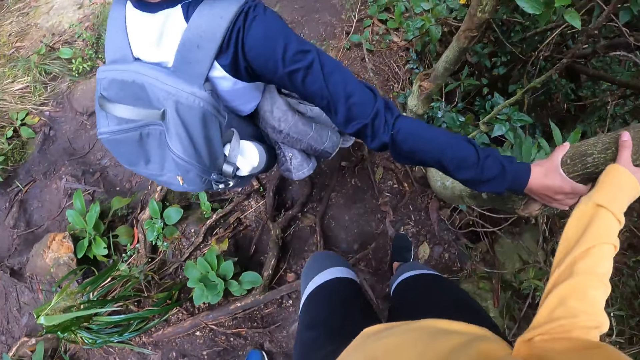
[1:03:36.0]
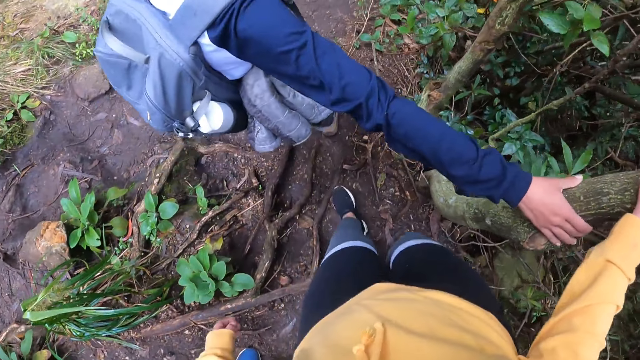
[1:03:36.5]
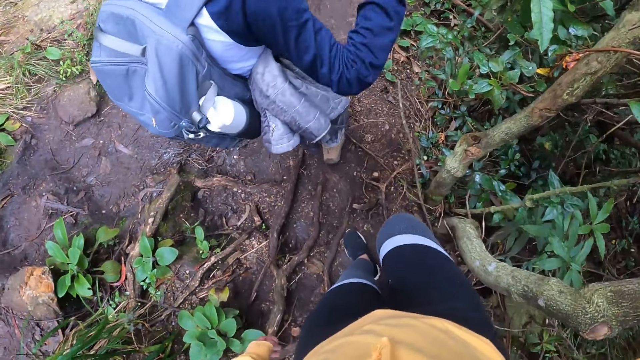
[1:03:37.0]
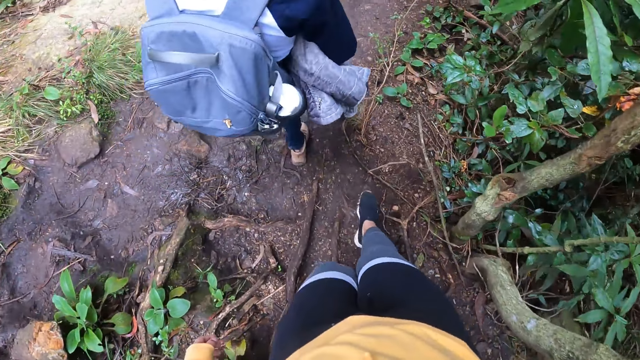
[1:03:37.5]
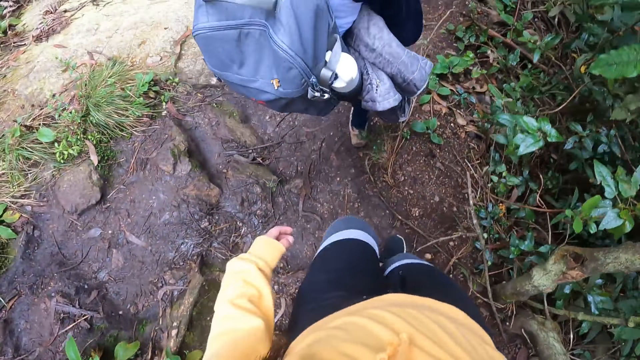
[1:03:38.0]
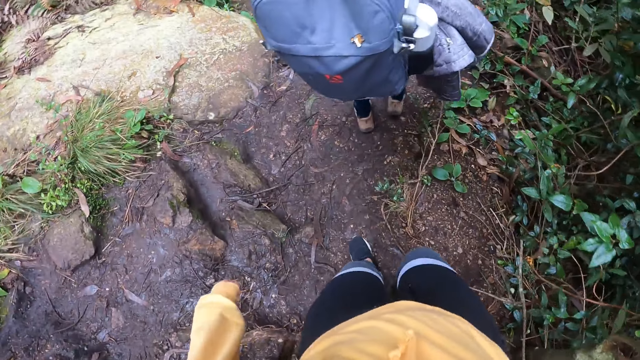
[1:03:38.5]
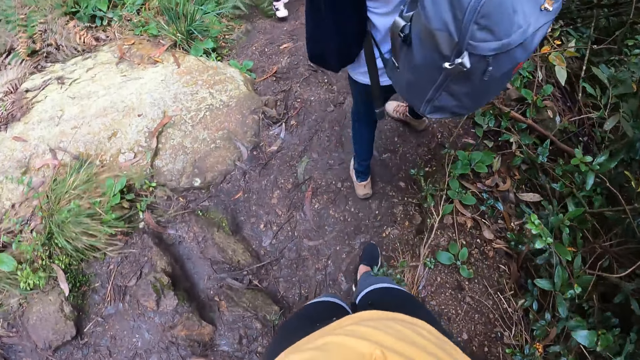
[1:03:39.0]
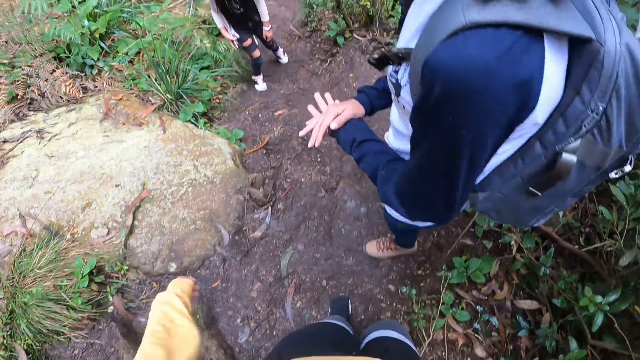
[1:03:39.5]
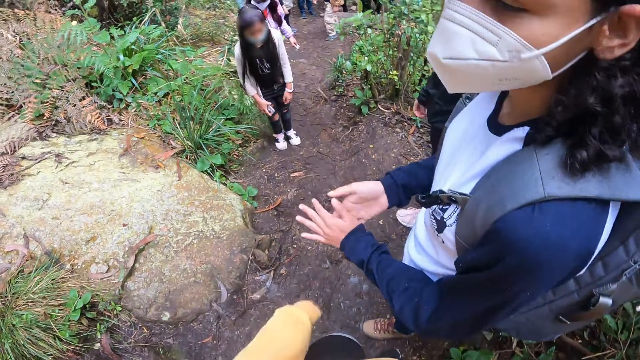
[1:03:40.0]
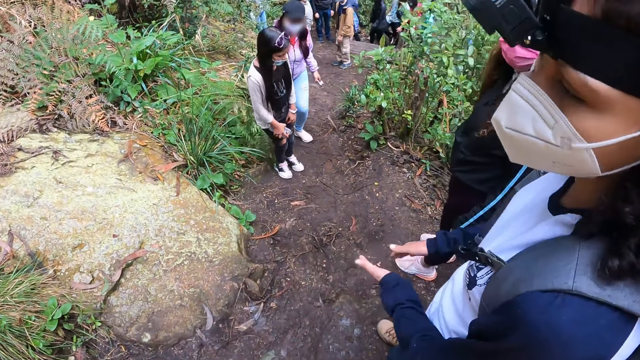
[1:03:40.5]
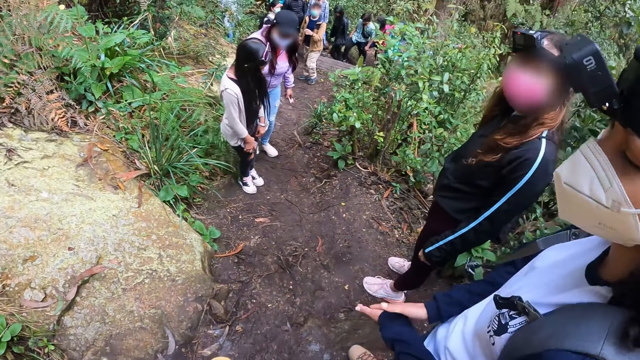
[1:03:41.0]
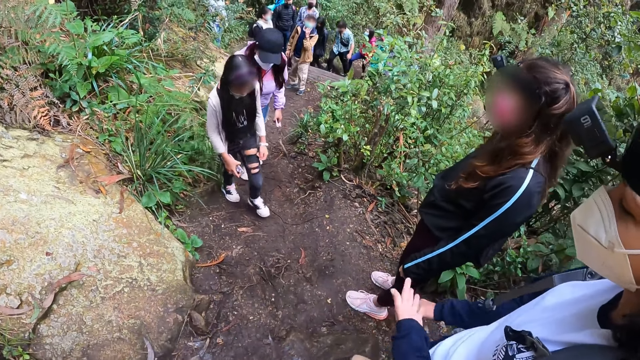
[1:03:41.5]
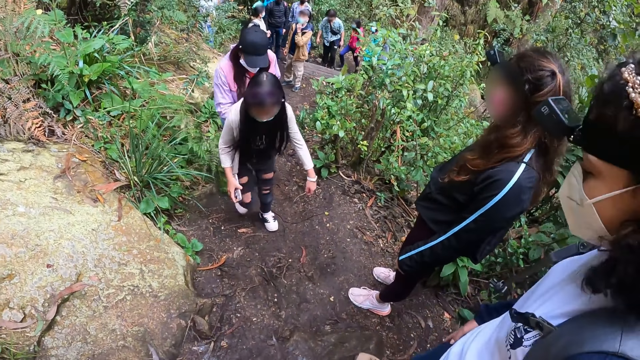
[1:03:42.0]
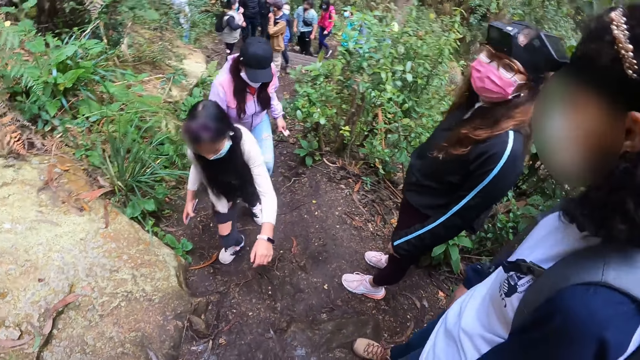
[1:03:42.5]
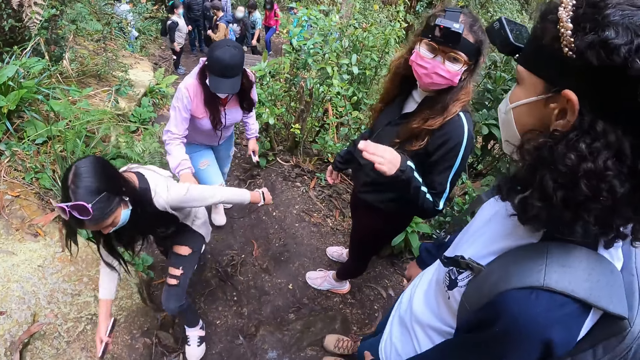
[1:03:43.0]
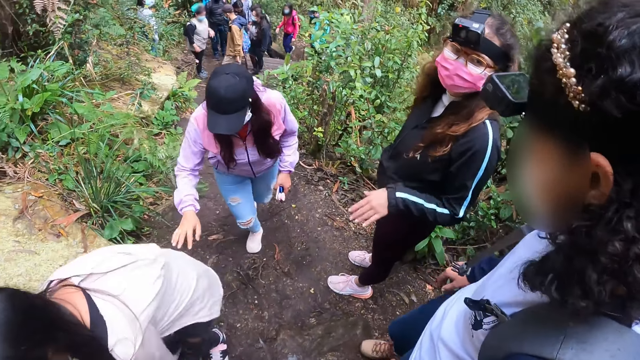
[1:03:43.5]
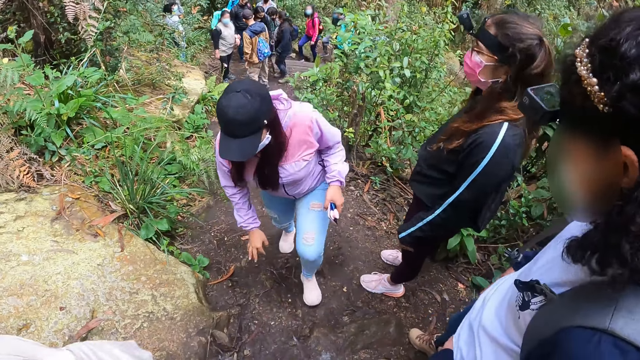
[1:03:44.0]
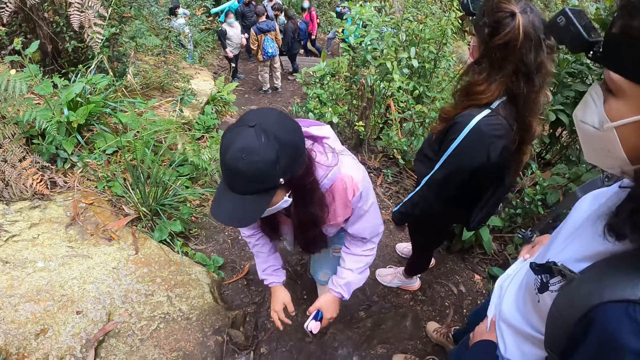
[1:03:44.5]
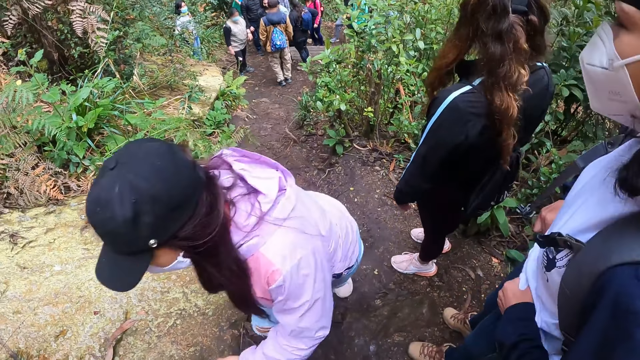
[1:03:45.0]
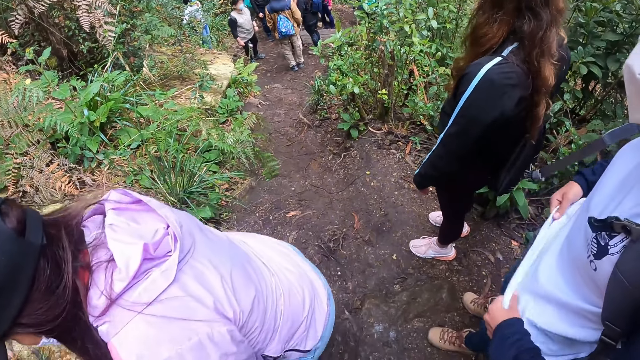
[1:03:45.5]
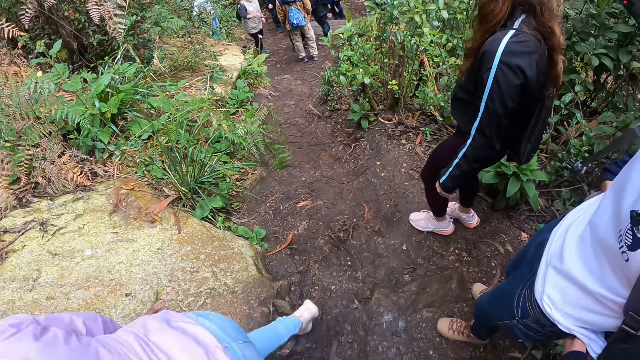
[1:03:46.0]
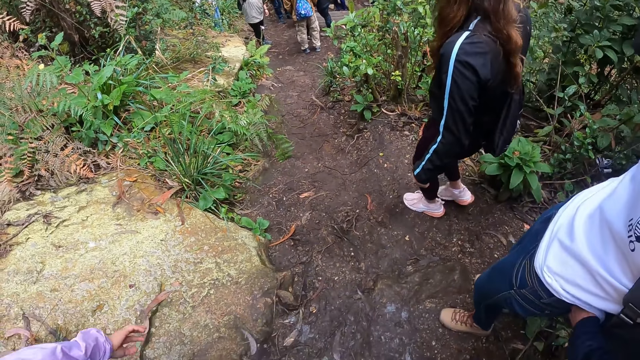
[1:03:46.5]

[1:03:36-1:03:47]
The camera wearer holds a tree along the footpath with her right hand. A woman touches the tree. The camera wearer walks around. The woman walks around. The camera wearer walks around and looks around. The woman talks to the camera wearer.

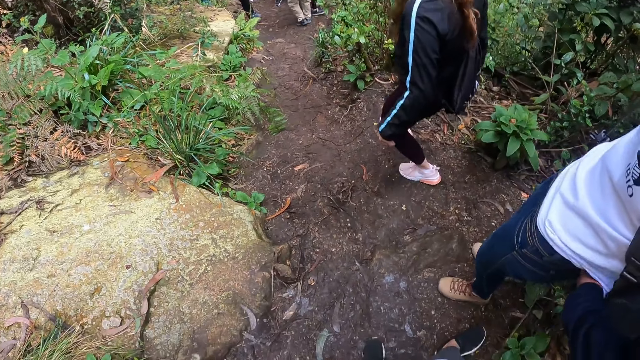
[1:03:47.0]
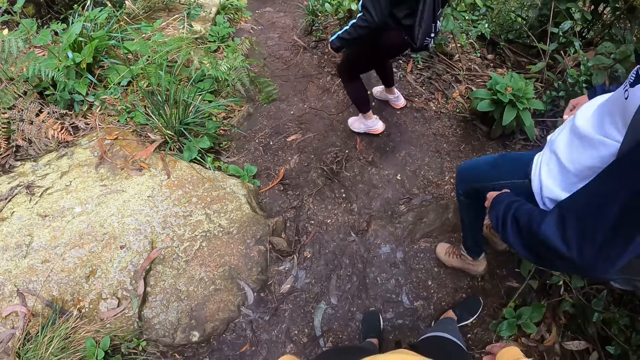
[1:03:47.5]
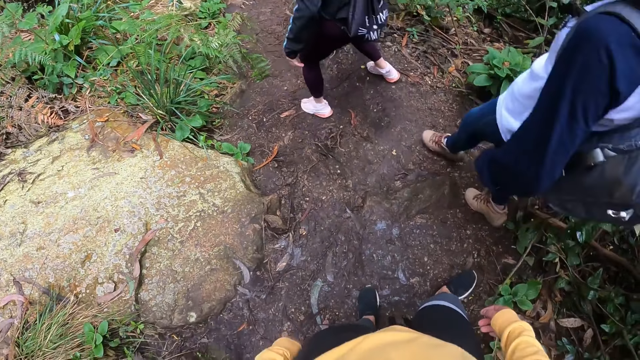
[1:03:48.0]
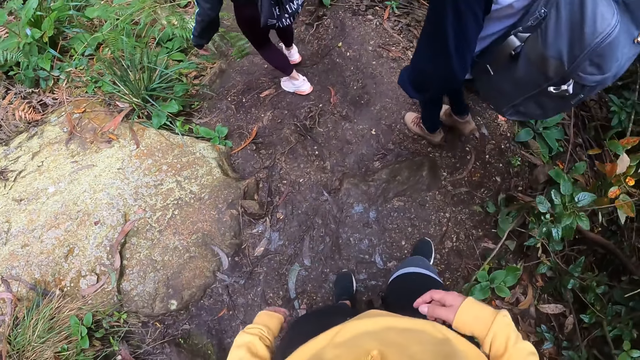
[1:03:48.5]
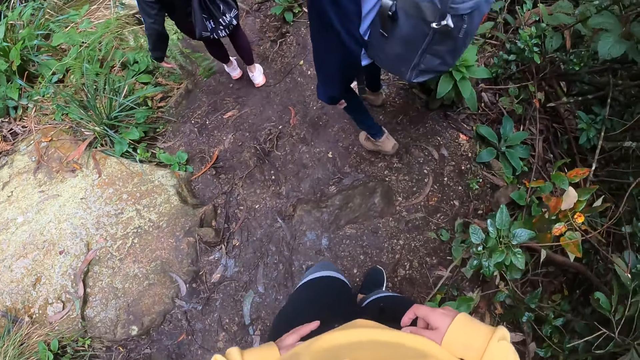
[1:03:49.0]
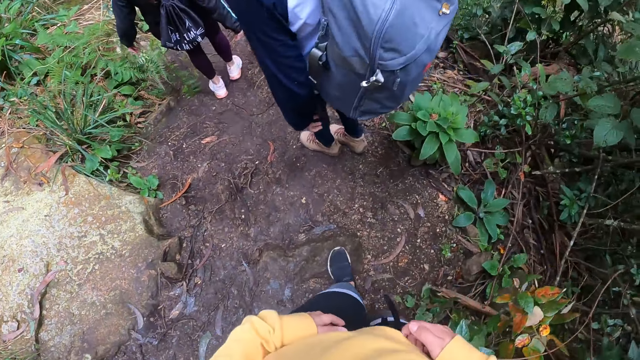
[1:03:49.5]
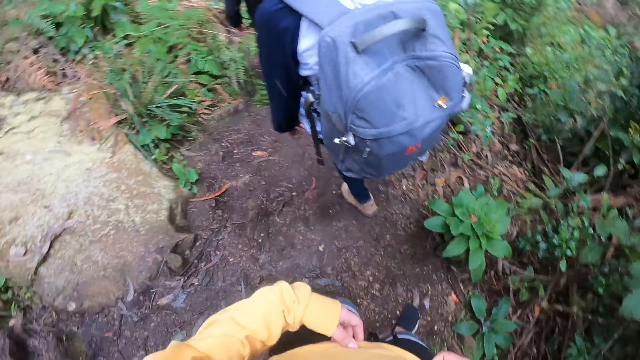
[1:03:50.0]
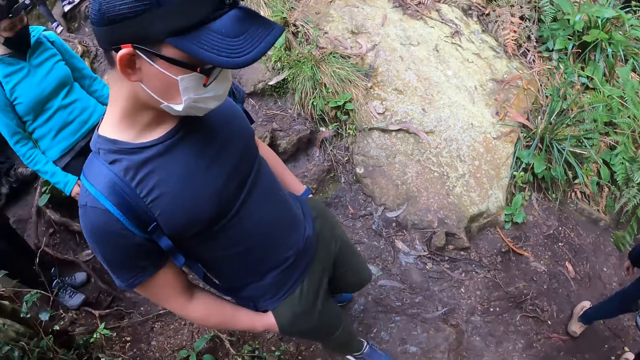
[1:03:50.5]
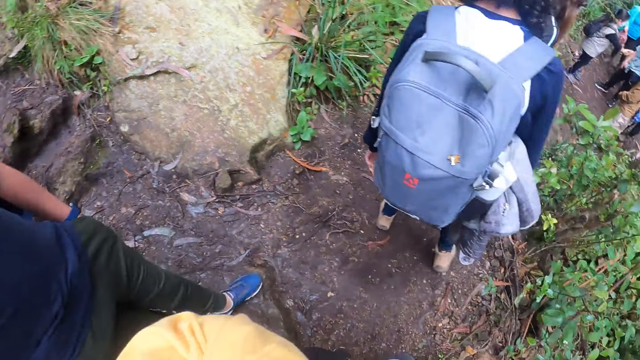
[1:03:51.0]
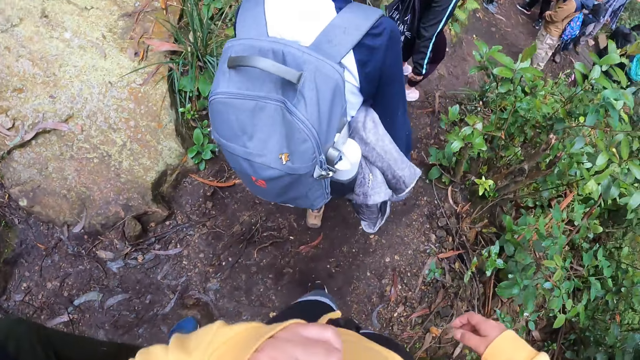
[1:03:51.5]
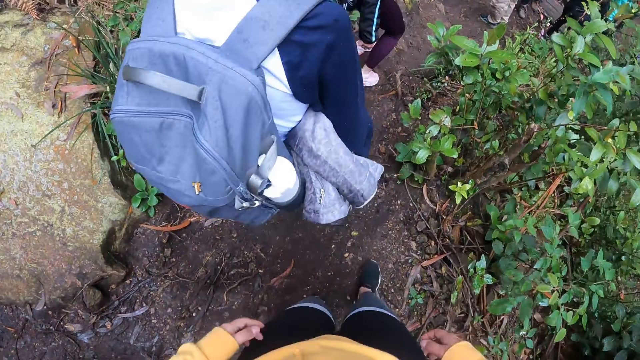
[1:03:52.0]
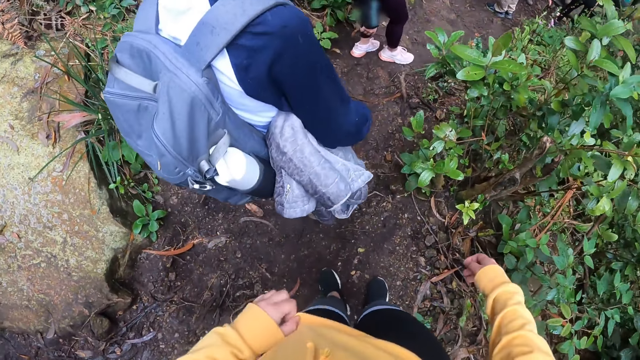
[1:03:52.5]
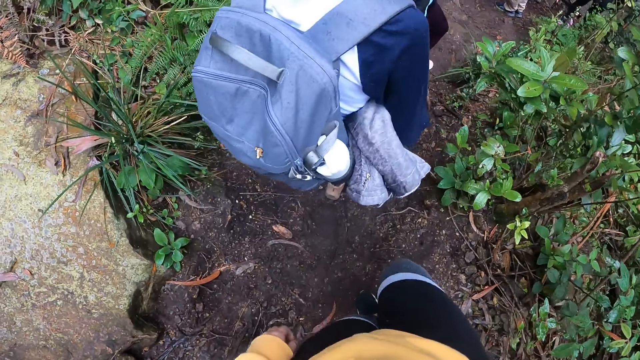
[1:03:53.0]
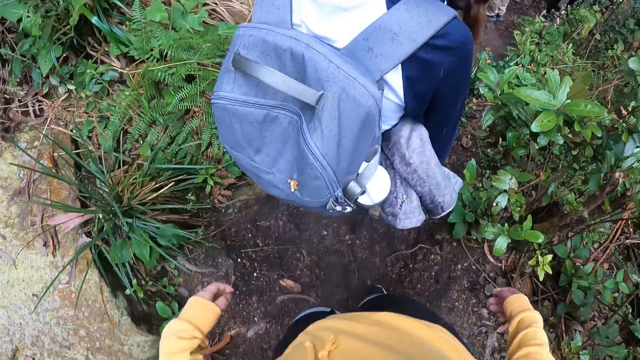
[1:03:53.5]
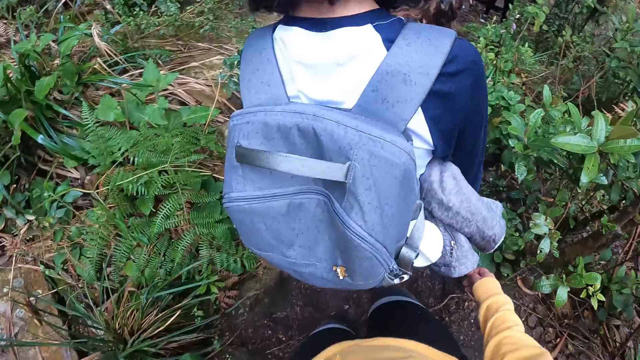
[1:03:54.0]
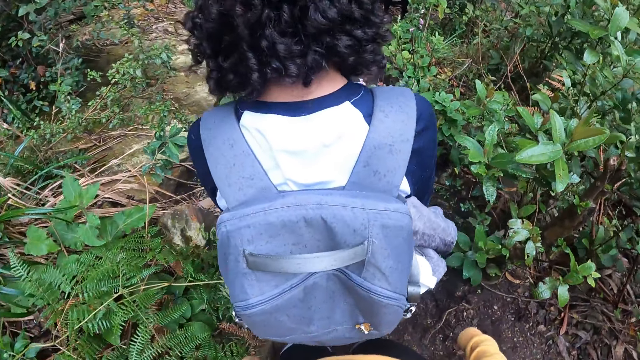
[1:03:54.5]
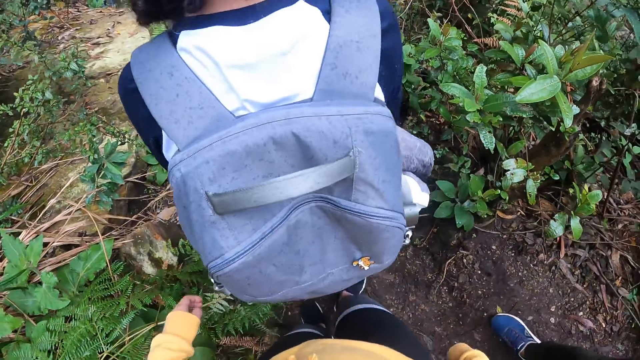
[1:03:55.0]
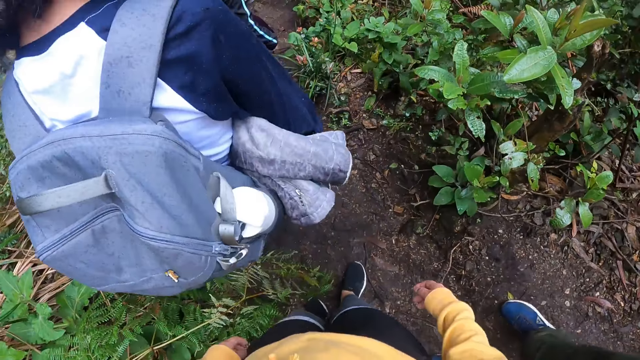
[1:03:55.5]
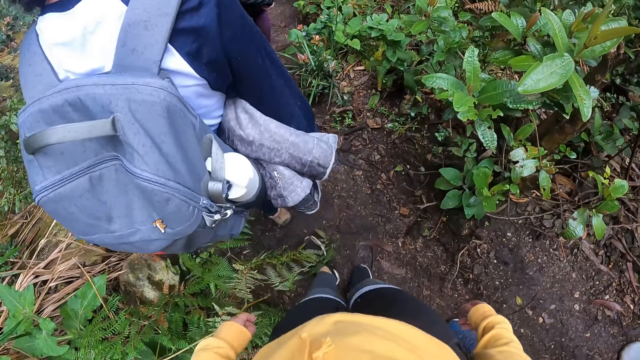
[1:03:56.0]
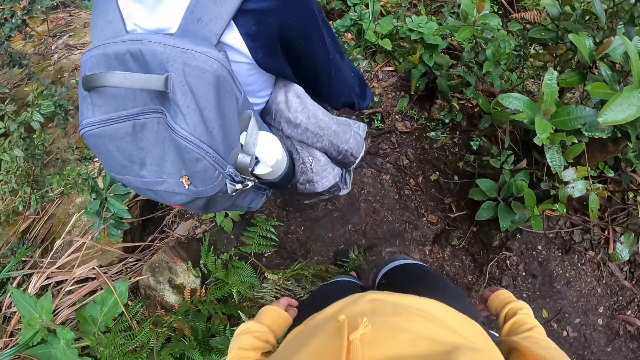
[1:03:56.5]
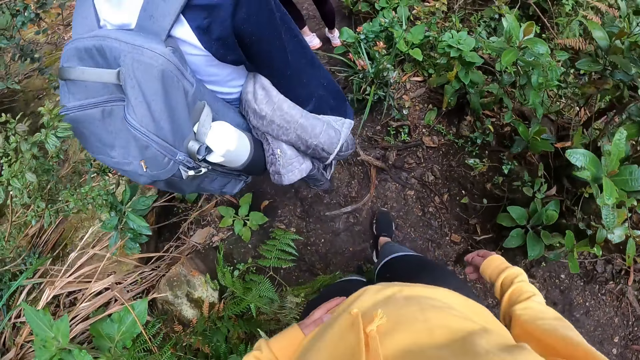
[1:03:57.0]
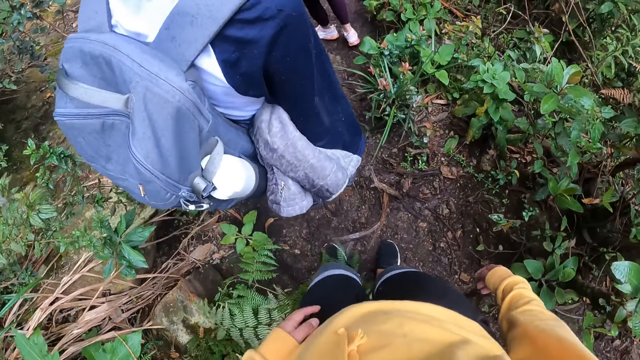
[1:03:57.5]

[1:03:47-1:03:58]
The camera wearer touches her cloth with her hands. She walks around, looks around and walks around. A woman walks around. The camera wearer places her left hand on her tummy.
